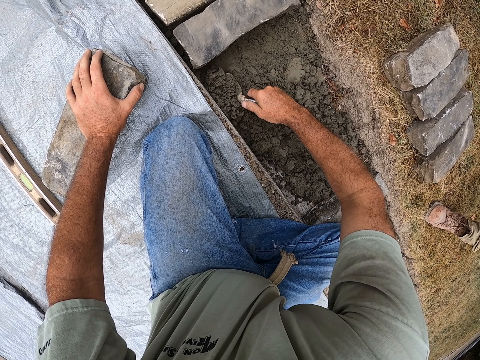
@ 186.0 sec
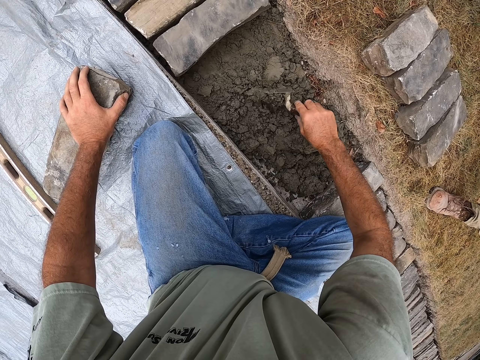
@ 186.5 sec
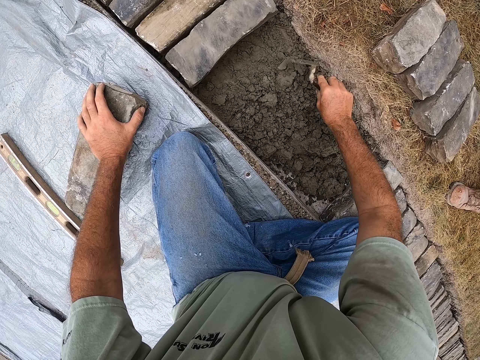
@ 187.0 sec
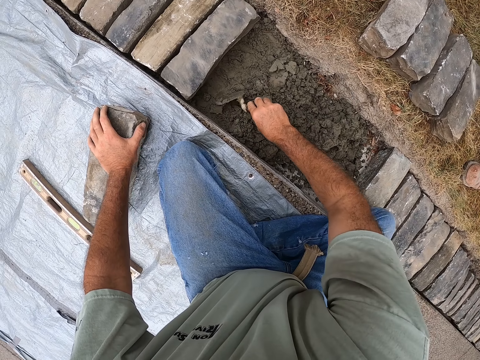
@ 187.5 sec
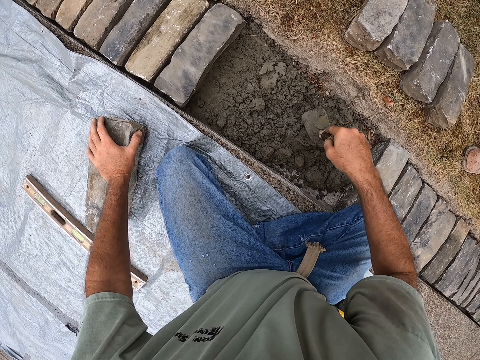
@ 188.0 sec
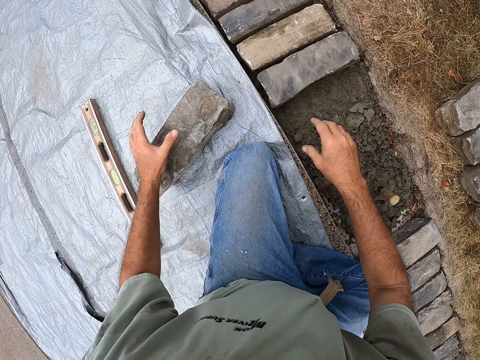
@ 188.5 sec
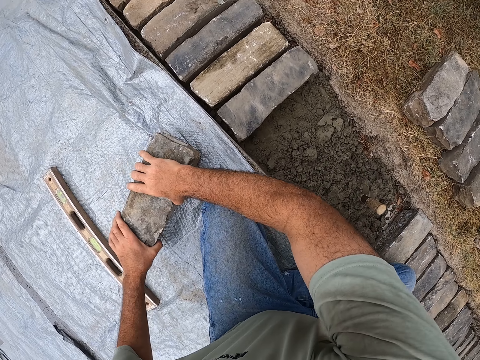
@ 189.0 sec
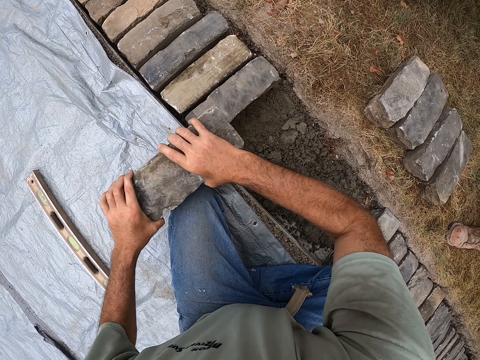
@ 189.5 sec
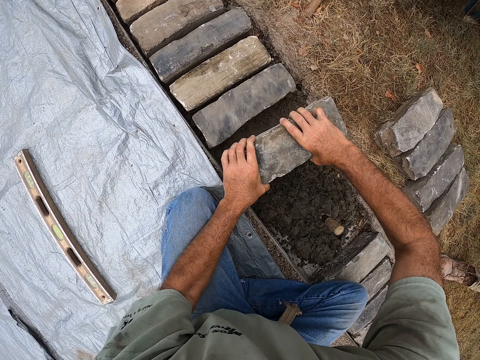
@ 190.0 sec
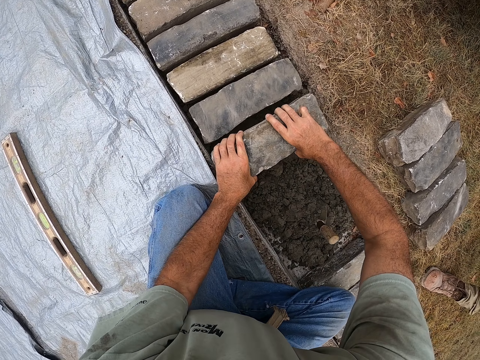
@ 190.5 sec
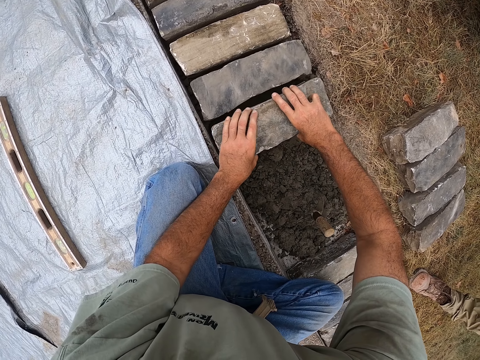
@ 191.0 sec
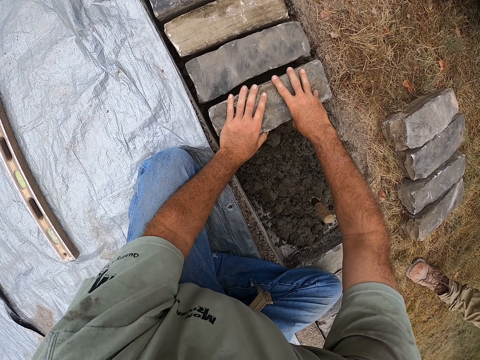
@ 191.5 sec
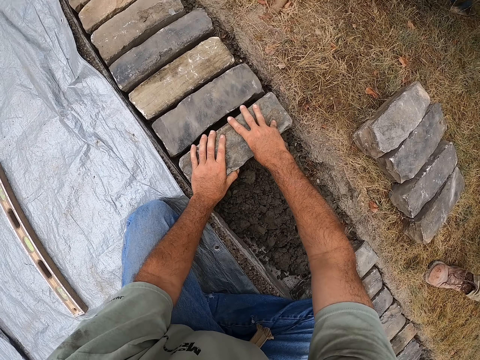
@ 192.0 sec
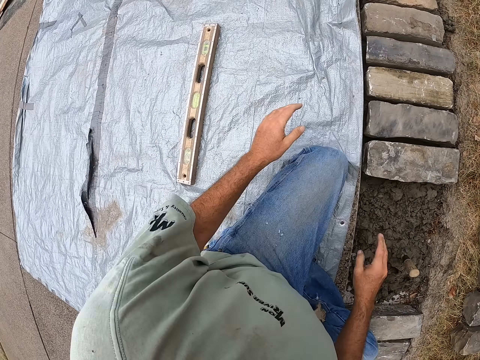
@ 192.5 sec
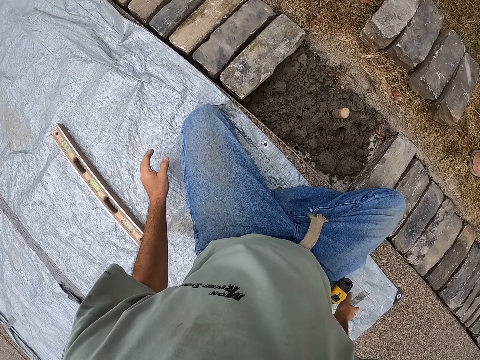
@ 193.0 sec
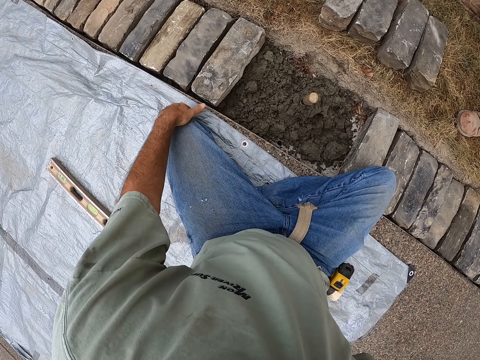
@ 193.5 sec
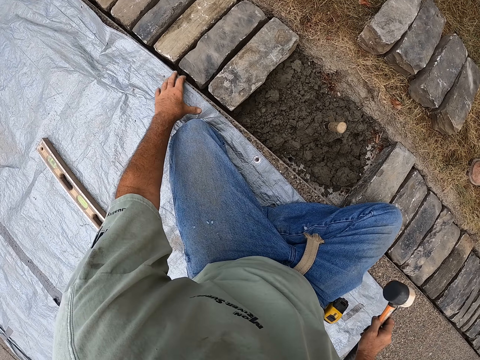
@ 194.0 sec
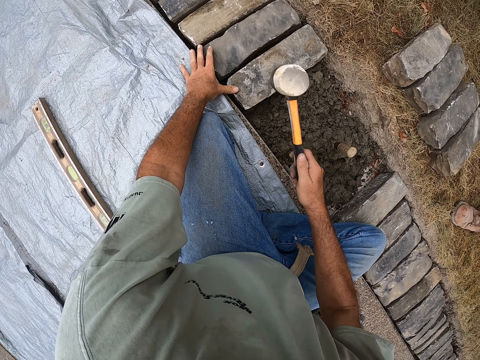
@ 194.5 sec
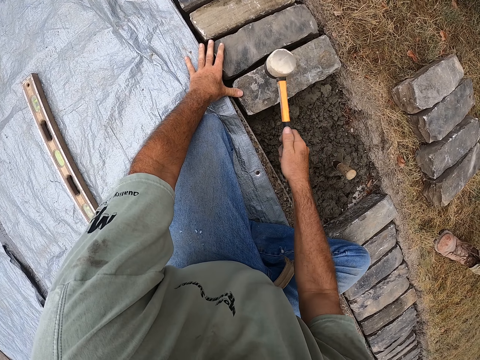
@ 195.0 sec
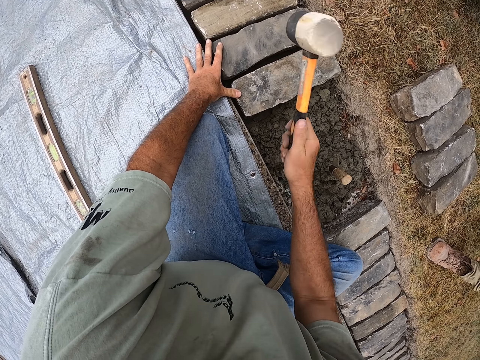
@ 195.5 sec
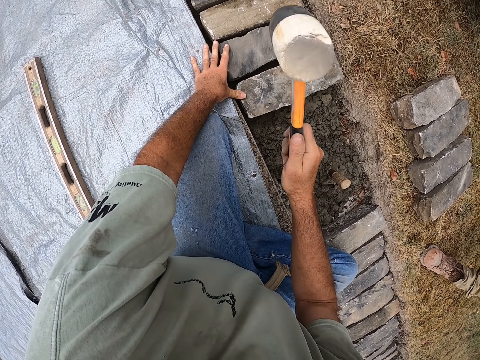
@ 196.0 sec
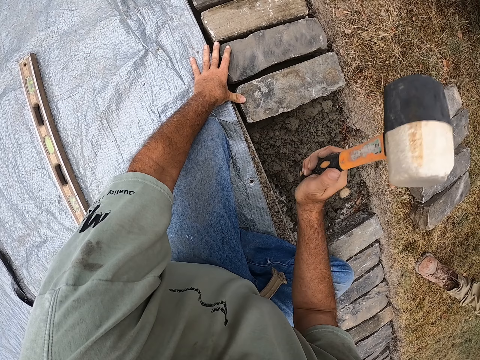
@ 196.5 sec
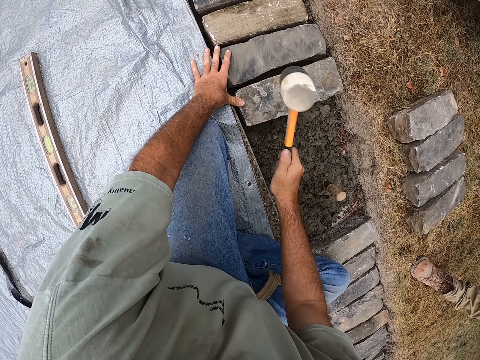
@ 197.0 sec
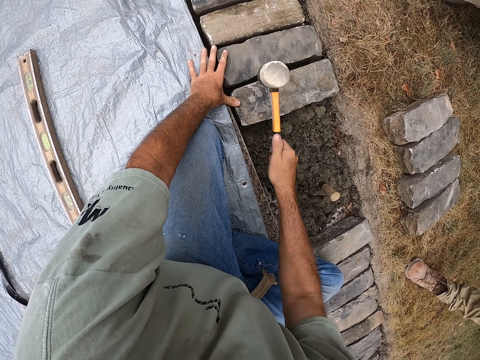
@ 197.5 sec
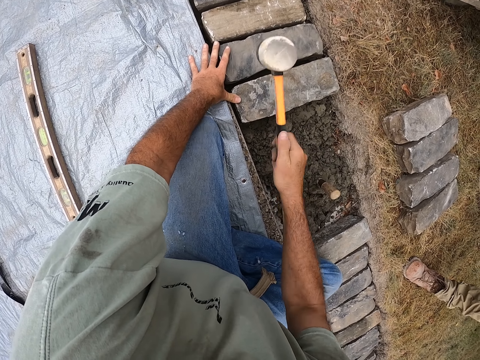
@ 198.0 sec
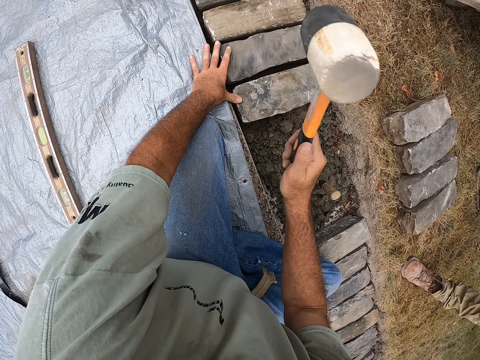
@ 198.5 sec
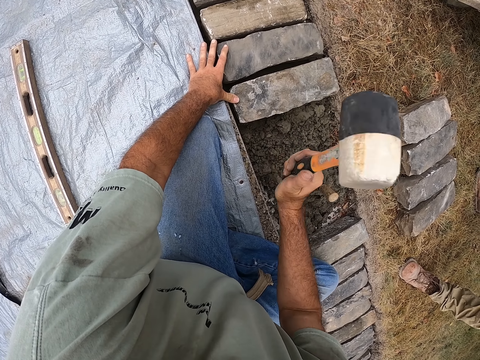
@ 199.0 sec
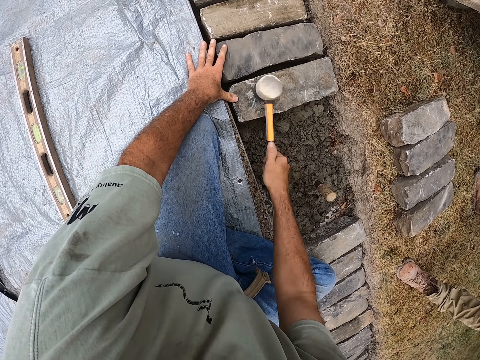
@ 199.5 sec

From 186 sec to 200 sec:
The camera wearer puts the trowel on the ground. They pick up the brick or stone from the ground and put the brick in a ditch. They remove a hand from the stone. They pick up the rock hammer from the ground. They place a hand on the stone. They hit the brick in the ditch with the rock hammer.

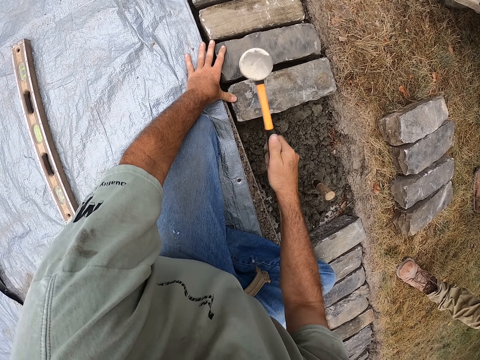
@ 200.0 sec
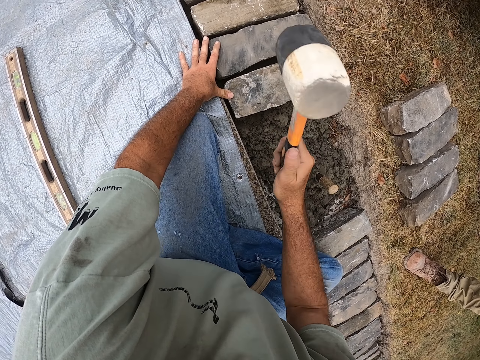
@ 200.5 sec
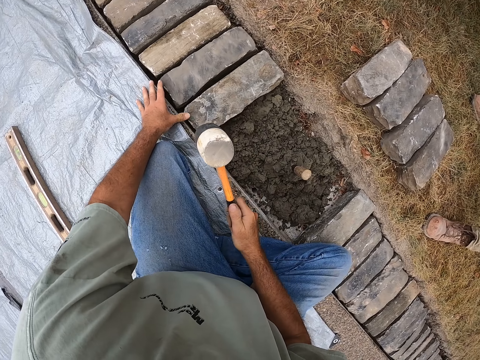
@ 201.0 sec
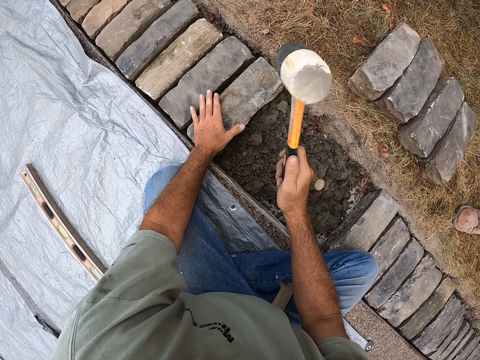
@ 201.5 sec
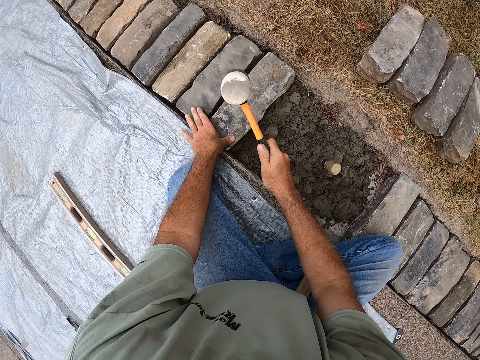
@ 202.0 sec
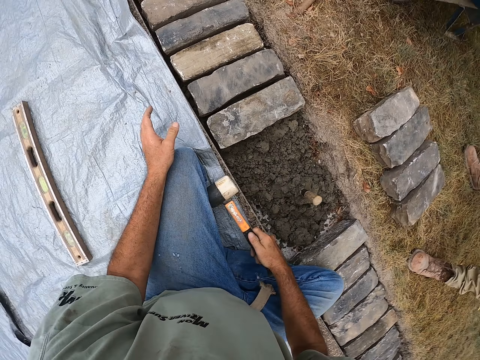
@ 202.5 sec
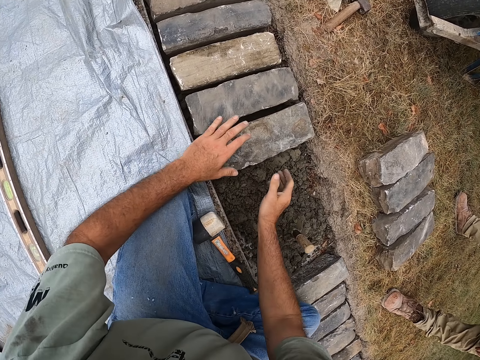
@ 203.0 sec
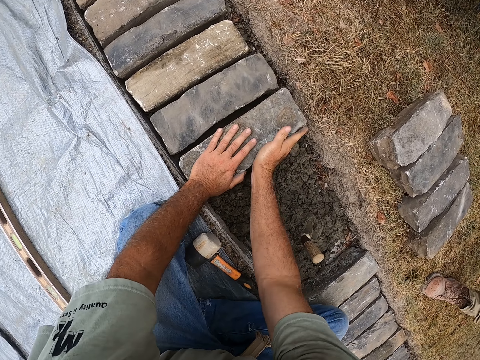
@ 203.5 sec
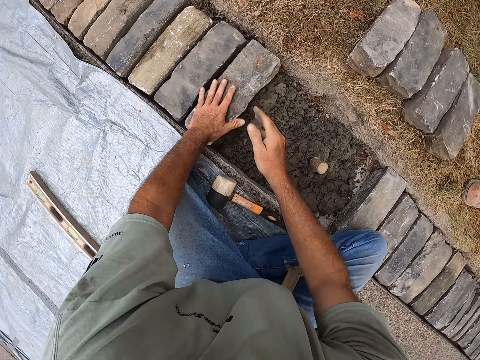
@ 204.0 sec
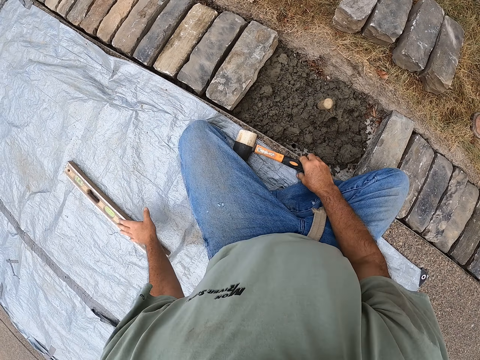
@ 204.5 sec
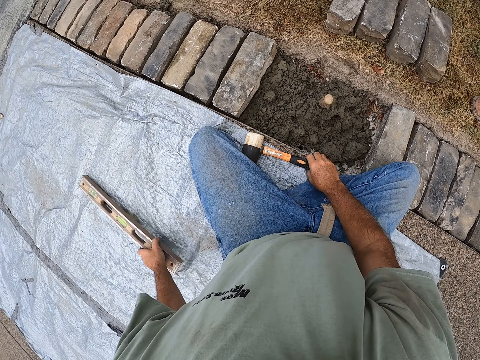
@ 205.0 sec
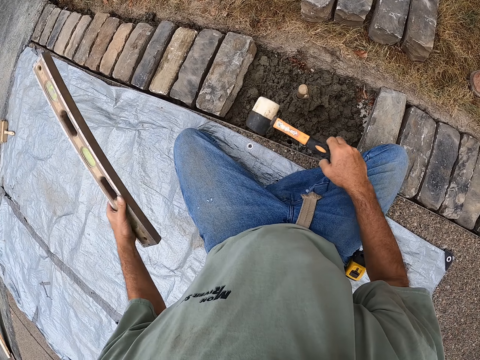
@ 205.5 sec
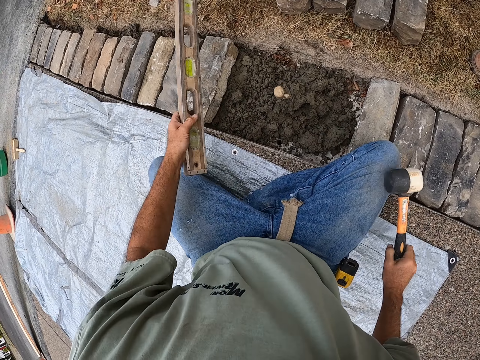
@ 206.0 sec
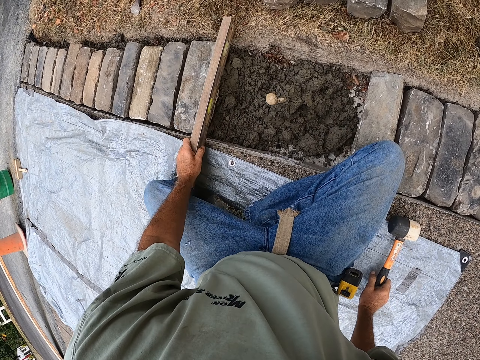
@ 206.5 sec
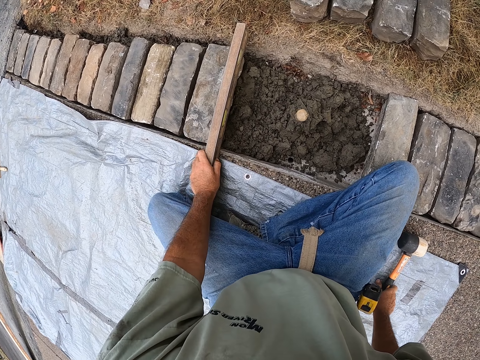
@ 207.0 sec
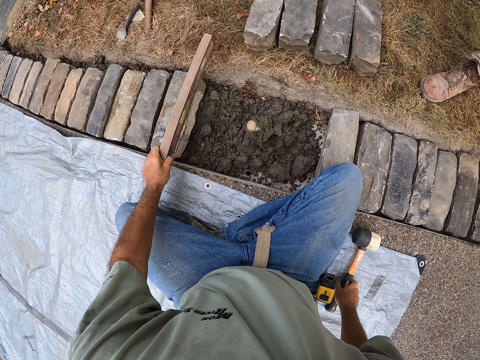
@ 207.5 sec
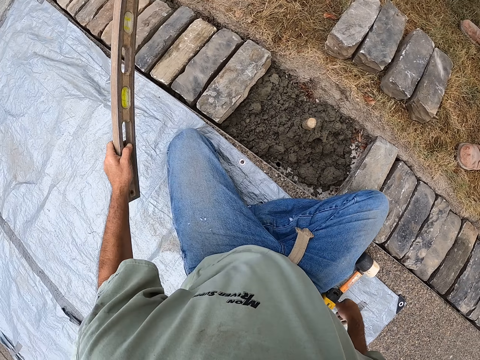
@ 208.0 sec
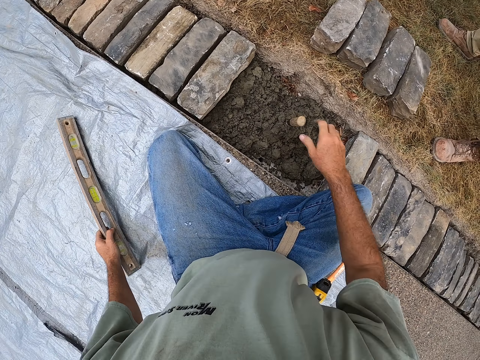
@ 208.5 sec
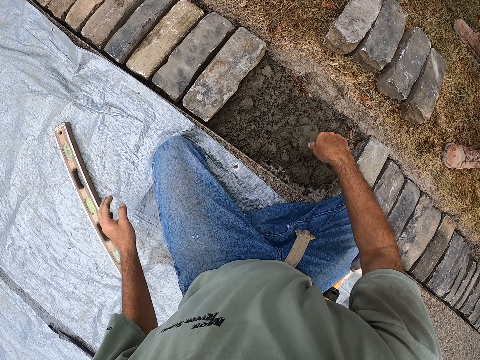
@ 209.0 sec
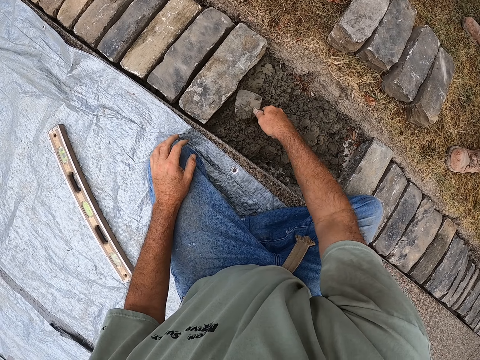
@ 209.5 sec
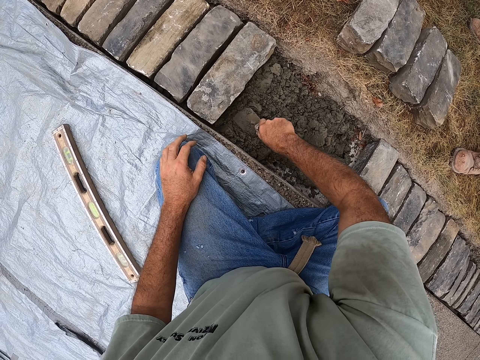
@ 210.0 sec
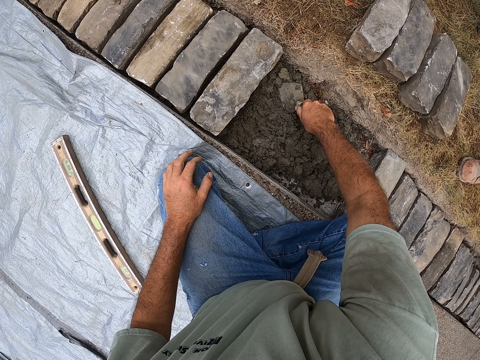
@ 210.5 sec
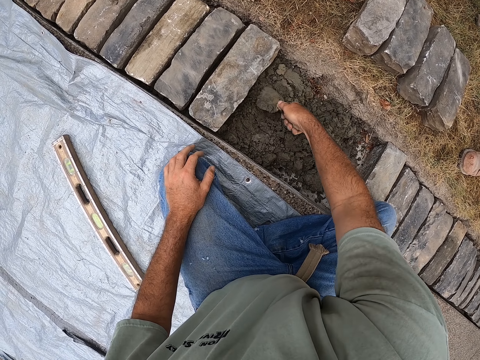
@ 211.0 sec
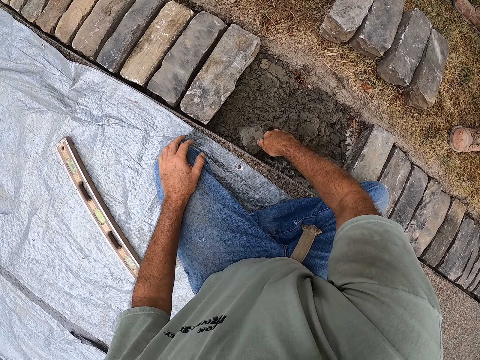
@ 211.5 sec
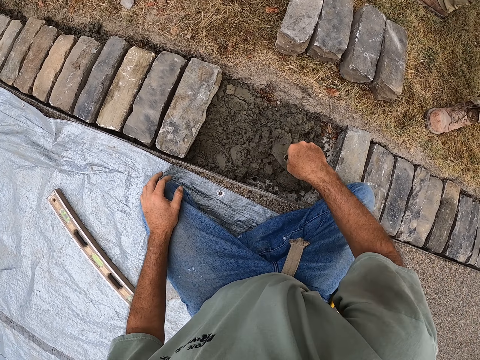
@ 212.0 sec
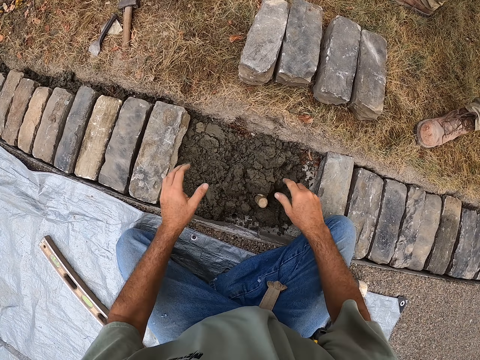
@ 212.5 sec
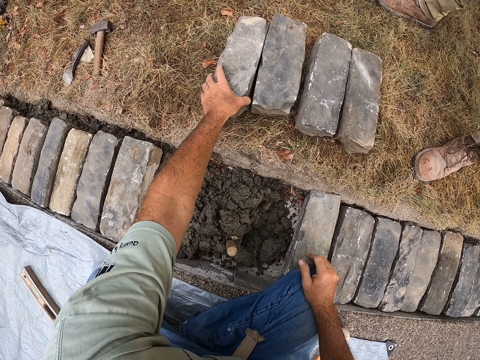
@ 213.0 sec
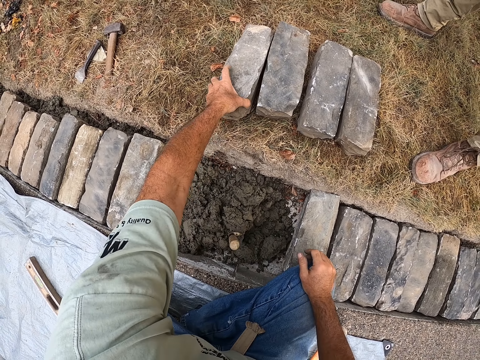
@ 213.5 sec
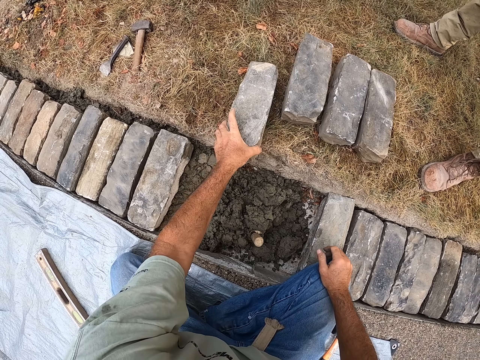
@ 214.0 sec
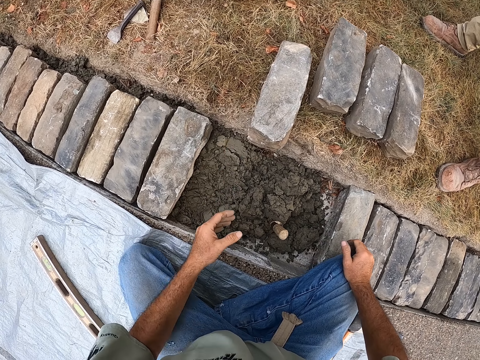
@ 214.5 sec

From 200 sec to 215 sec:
The camera wearer removes his hand from the stone. He drops the hammer on the ground. He places his hands on the stone. He holds the brick with his hands in a ditch. He removes his hand from the stone. He picks up the spirit level from the ground. He picks up the rock hammer. He places the spirit level on the stone. He holds the spirit level on the brick. He puts the rock hammer on the ground. He removes the spirit level from the brick. He places the spirit level on the ground. He spreads the mortar with a trowel in the ditch. He picks the trowel from the ground. He puts the trowel on the ground. He picks a stone from the ground. He moves the brick on the ground.
